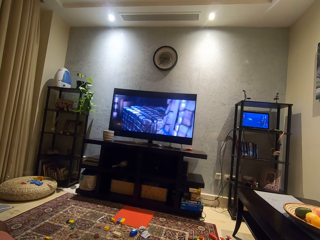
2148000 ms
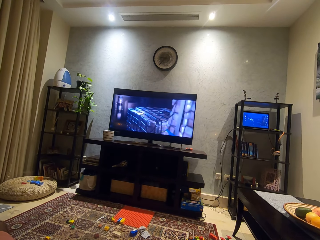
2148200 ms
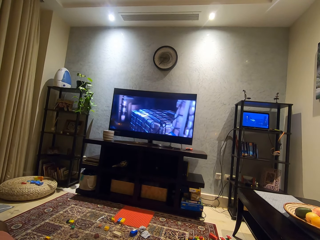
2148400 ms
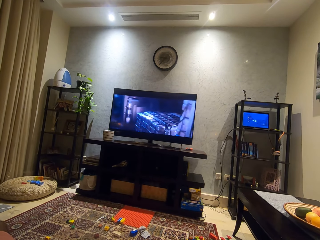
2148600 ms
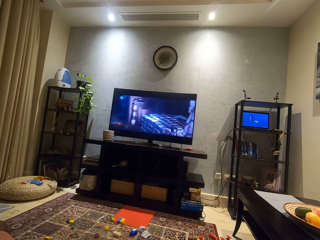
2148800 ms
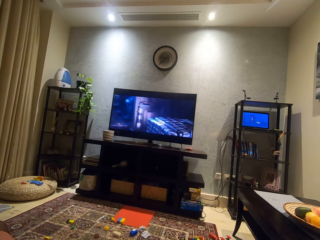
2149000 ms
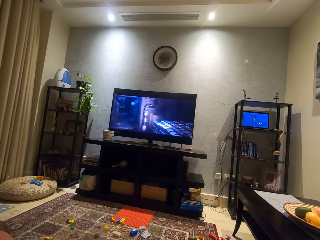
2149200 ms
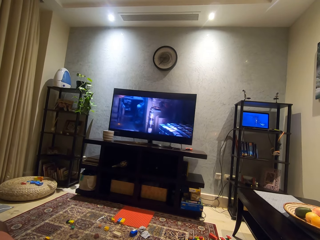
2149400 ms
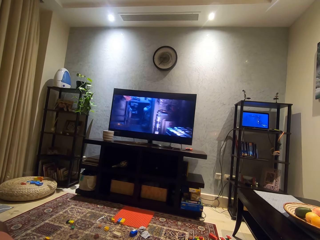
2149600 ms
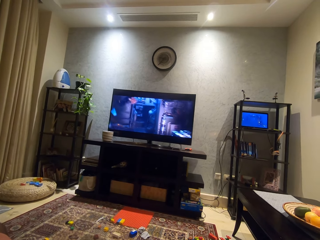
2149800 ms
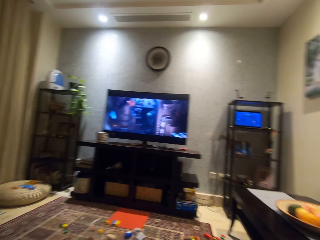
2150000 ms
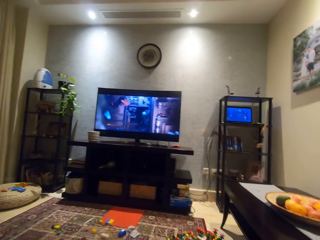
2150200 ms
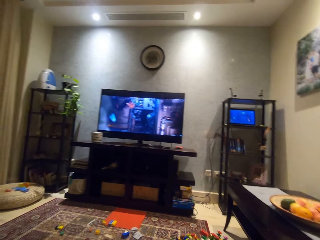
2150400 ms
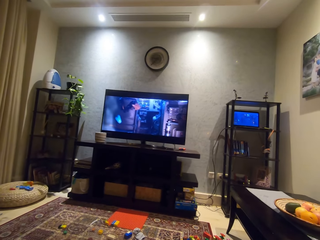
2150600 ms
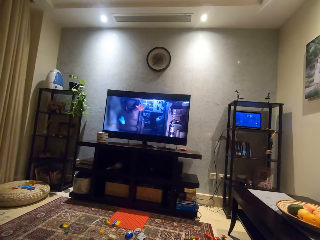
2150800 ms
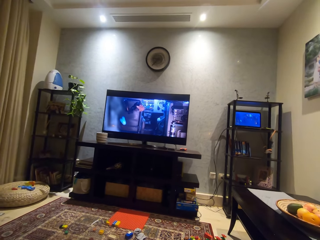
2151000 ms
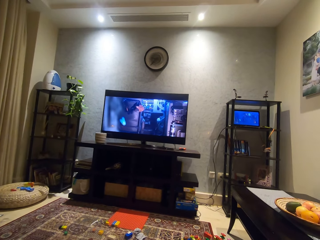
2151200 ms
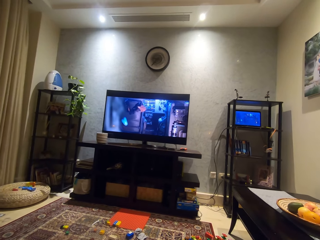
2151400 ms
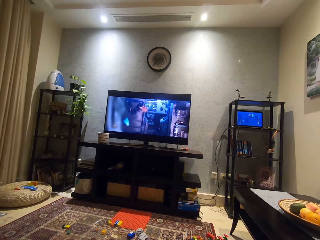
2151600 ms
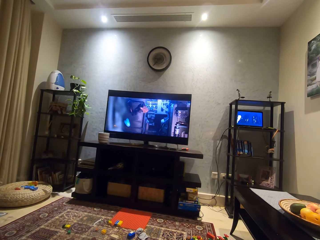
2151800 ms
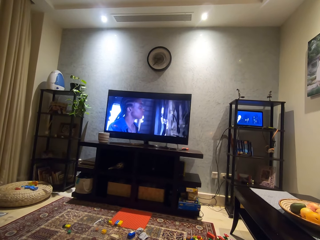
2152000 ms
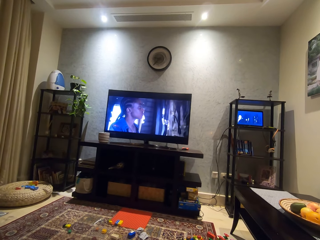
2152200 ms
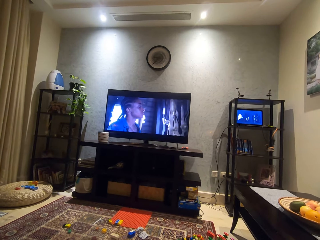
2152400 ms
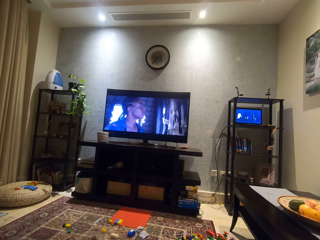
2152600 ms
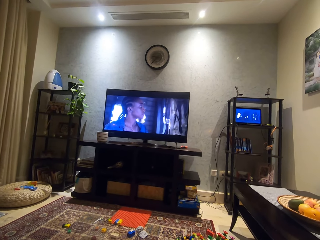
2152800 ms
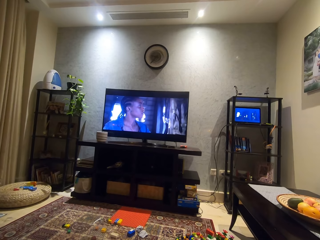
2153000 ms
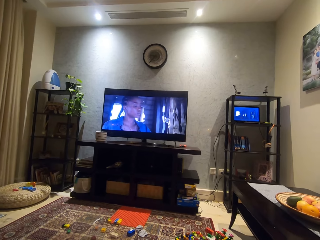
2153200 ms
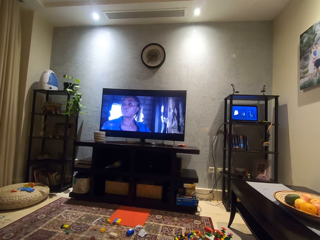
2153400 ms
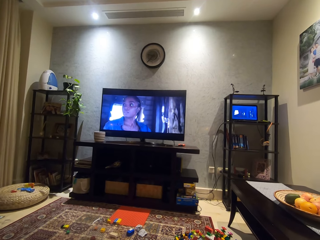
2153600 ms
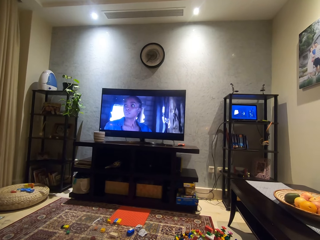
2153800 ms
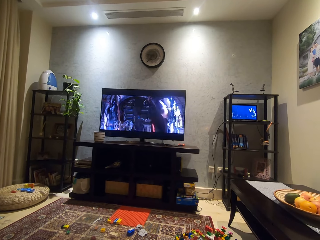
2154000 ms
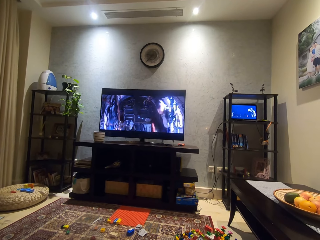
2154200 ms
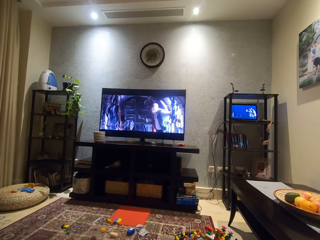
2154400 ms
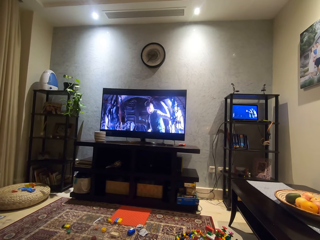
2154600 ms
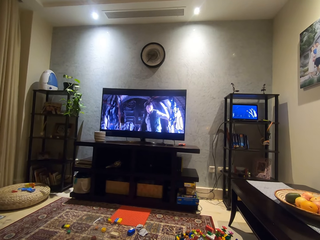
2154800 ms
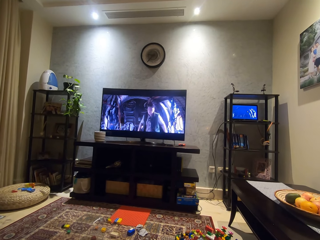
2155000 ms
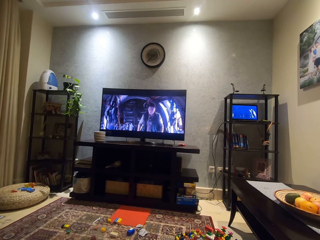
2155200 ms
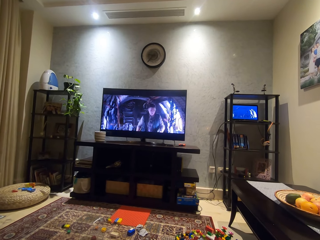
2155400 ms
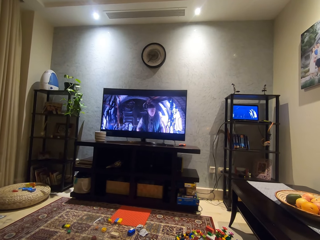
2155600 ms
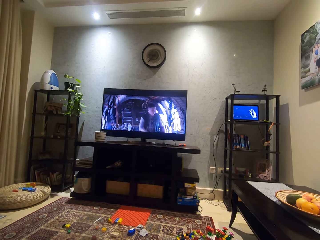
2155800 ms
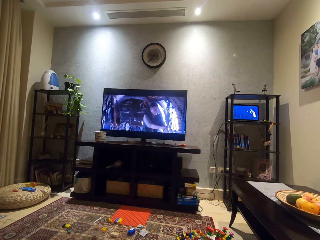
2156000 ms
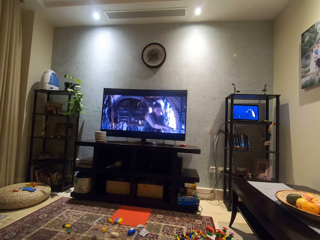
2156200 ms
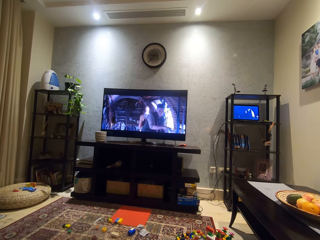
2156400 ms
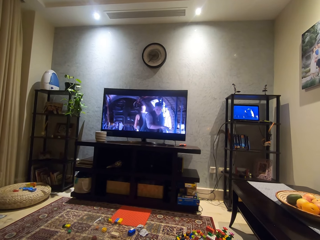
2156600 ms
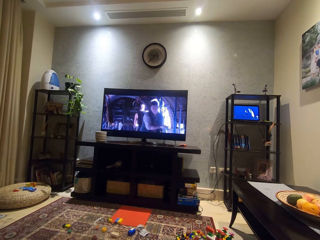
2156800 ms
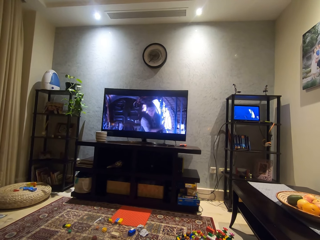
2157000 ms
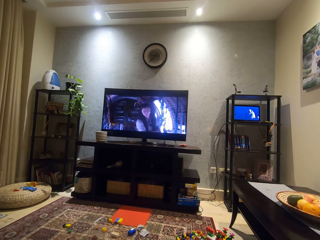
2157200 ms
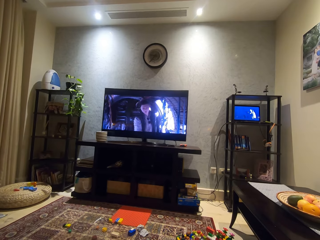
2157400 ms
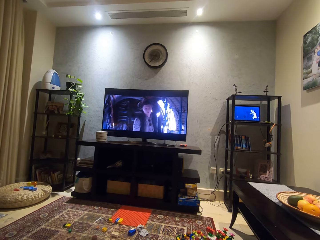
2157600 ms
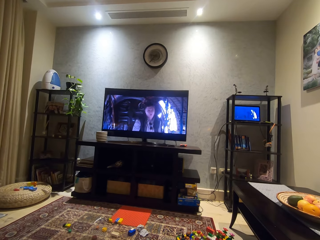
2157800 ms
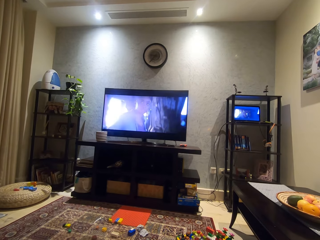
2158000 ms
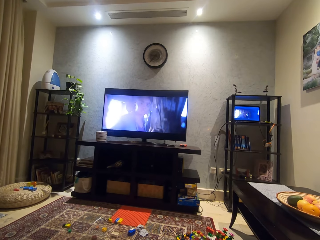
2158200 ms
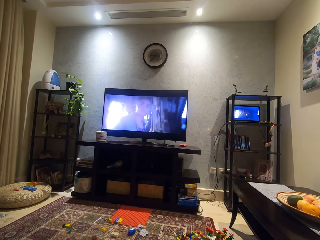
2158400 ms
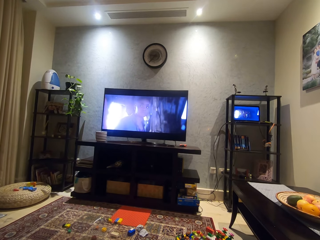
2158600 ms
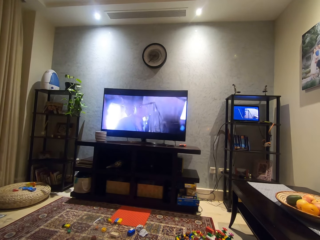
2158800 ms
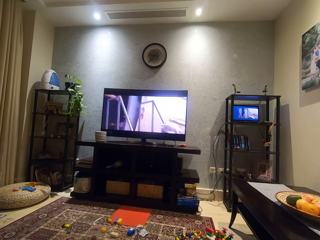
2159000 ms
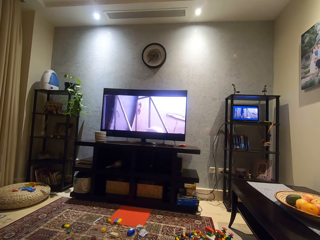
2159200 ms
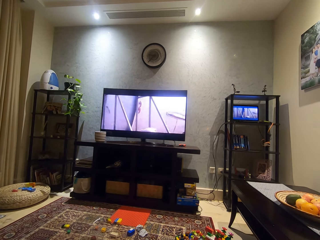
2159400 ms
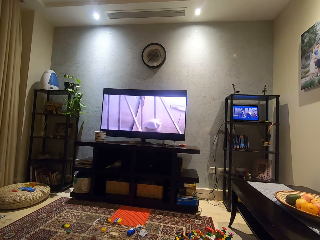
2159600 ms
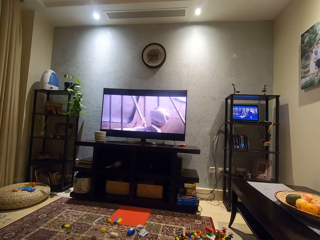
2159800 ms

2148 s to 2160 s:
The camera wearer adjusts his camera. He watches the TV.

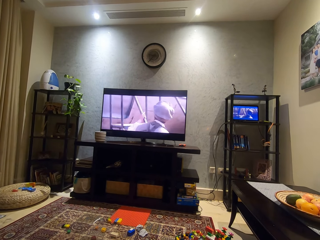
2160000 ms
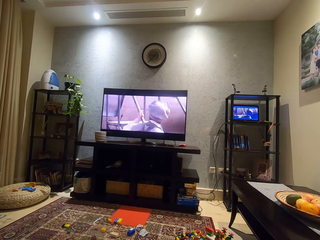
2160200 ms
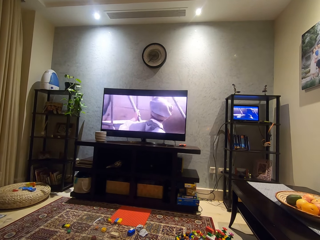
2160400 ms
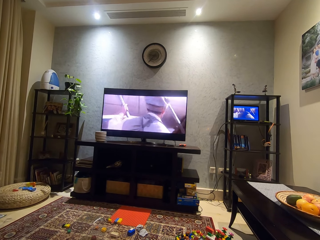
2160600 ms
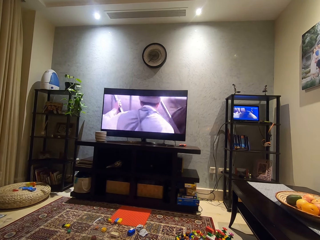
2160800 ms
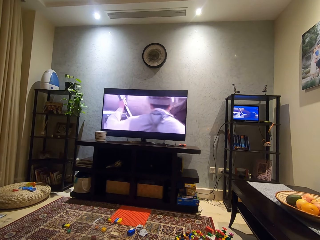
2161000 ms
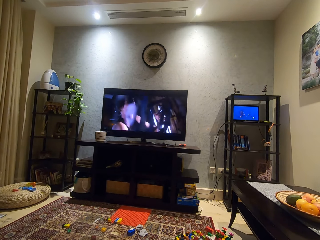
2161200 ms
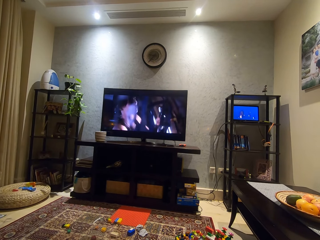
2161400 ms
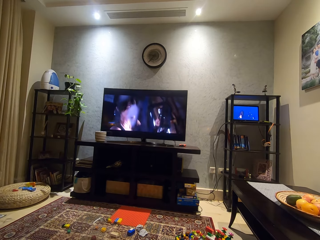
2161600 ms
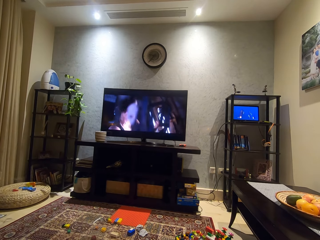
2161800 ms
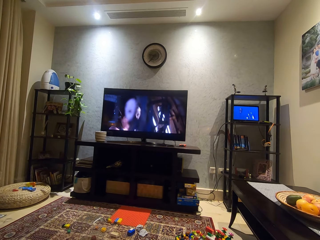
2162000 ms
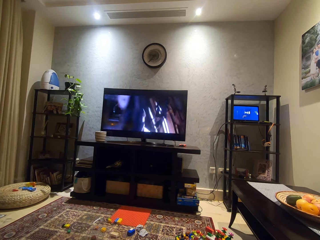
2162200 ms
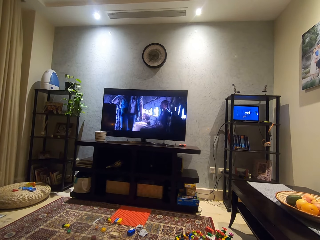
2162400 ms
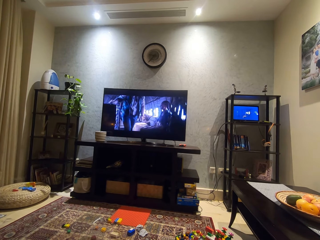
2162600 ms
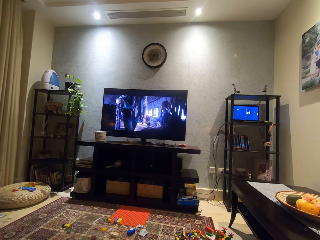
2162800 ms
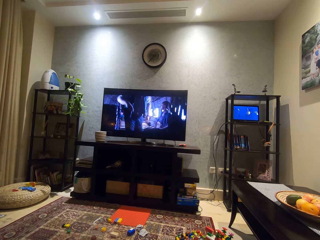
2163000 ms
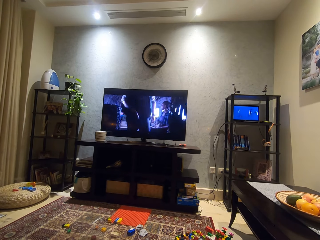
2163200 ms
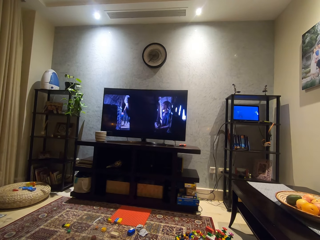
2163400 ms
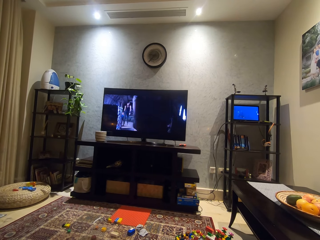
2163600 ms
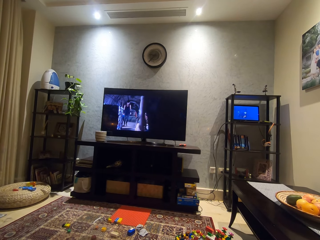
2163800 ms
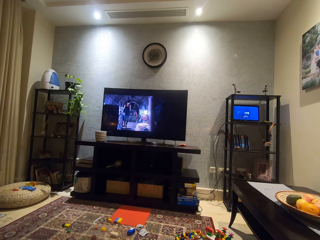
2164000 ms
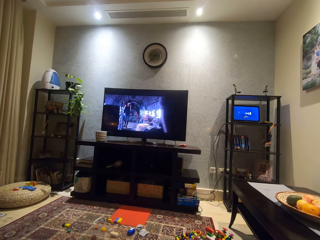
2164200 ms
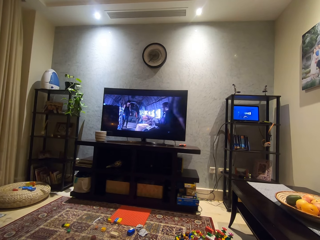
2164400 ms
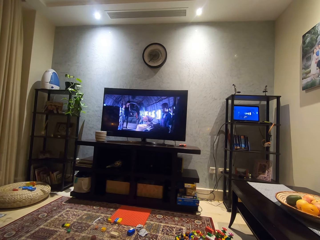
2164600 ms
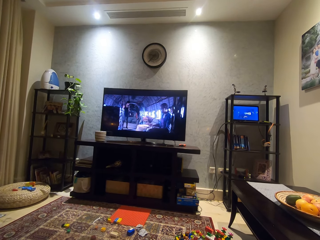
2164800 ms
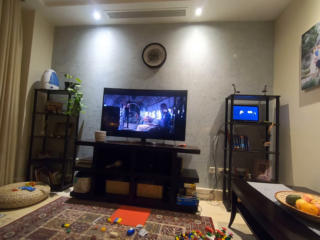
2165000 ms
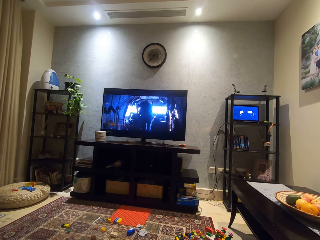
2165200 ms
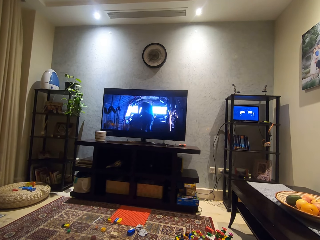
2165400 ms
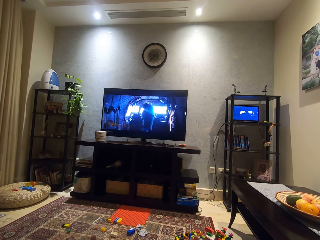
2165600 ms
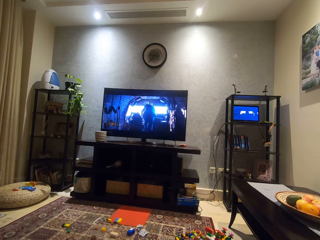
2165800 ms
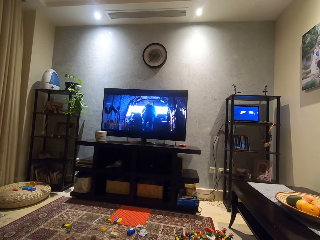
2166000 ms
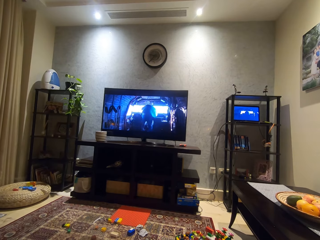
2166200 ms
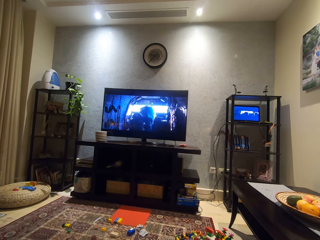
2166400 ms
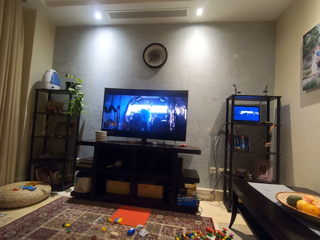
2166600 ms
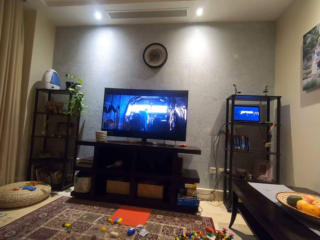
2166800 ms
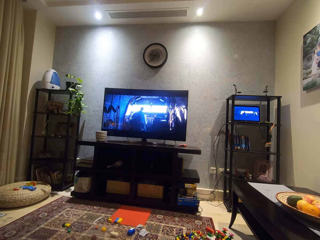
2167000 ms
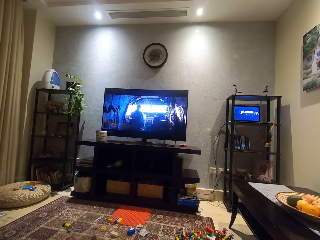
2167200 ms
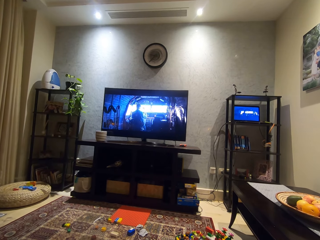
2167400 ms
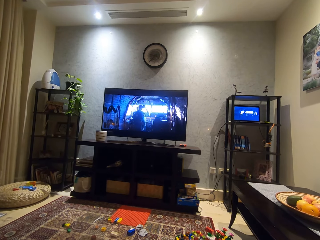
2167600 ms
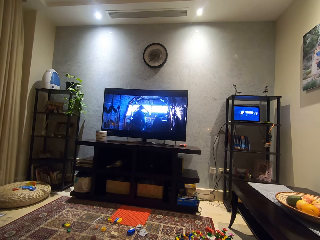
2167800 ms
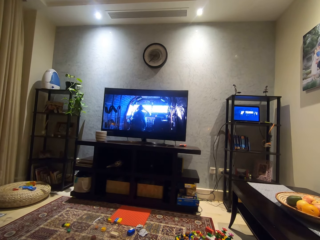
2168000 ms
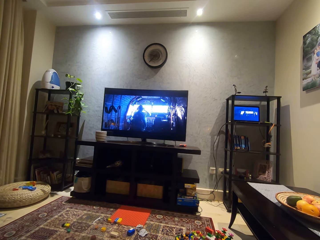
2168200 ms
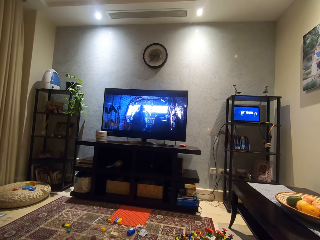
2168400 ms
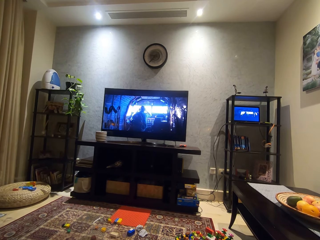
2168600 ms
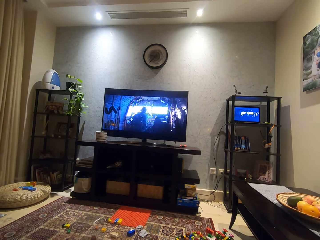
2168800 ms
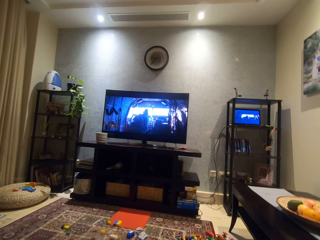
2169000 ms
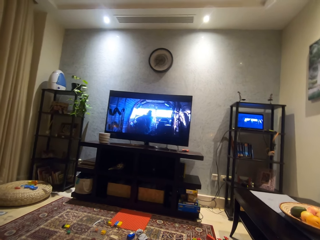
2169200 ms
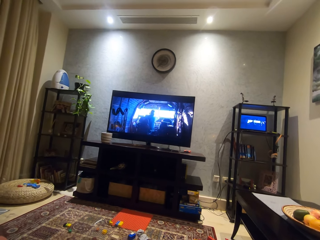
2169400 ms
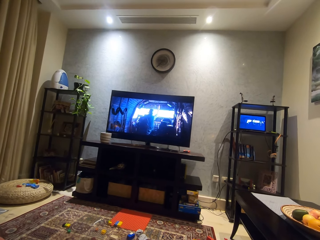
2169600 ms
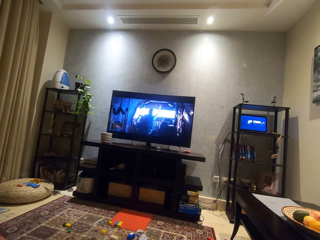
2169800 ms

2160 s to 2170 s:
The camera wearer adjusts his camera.
